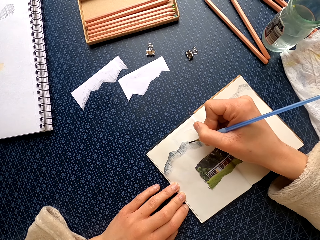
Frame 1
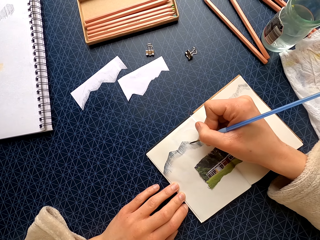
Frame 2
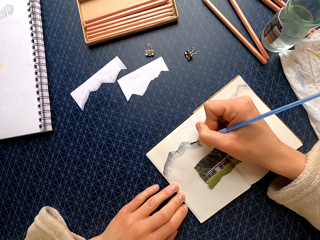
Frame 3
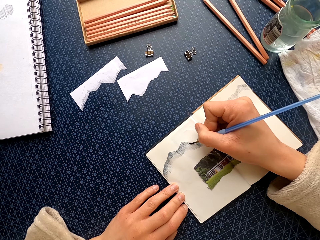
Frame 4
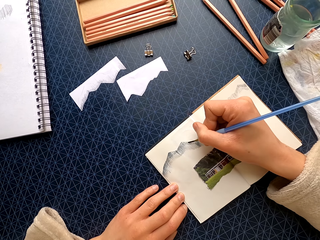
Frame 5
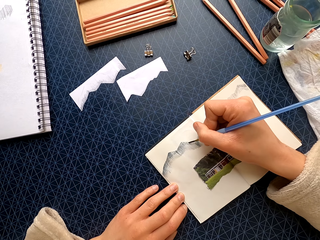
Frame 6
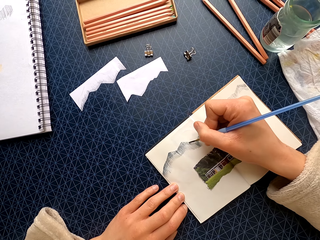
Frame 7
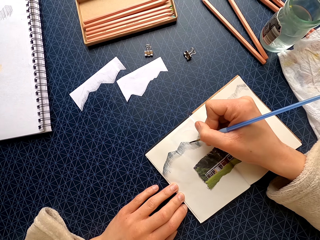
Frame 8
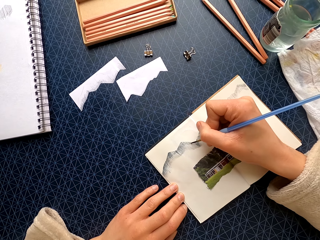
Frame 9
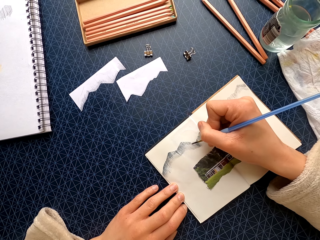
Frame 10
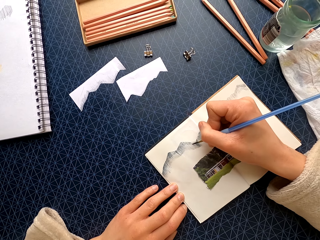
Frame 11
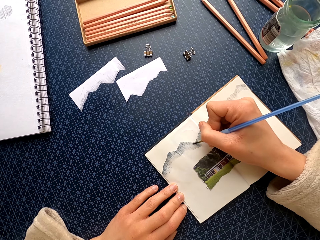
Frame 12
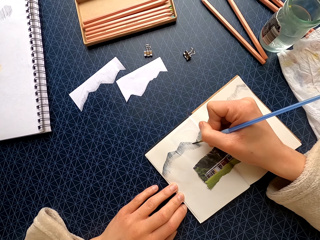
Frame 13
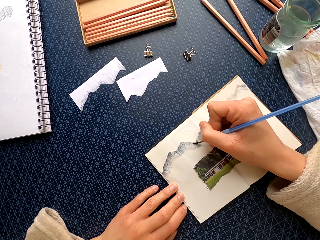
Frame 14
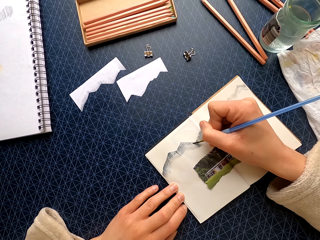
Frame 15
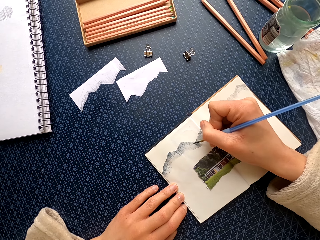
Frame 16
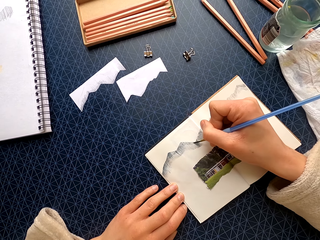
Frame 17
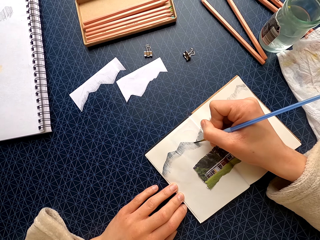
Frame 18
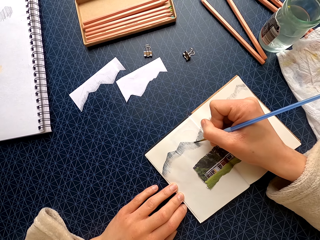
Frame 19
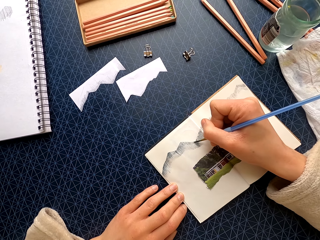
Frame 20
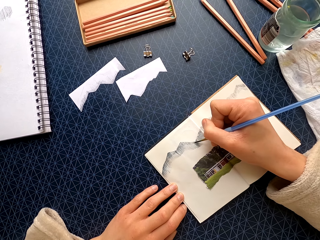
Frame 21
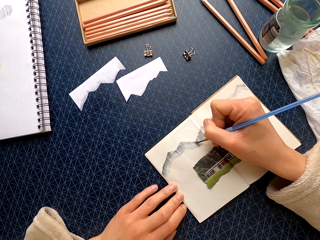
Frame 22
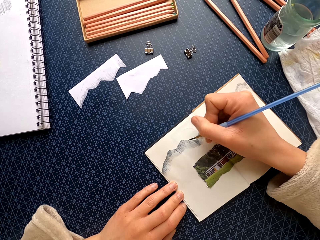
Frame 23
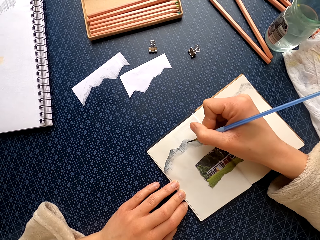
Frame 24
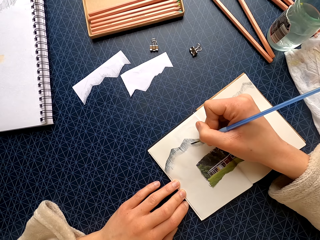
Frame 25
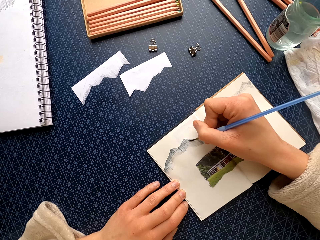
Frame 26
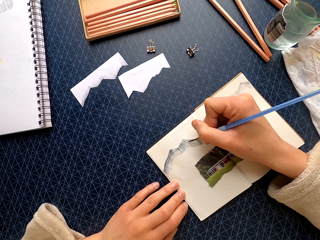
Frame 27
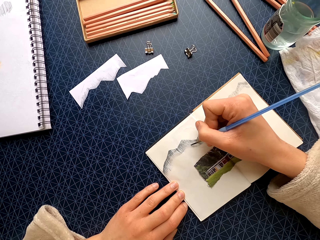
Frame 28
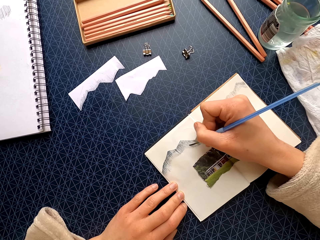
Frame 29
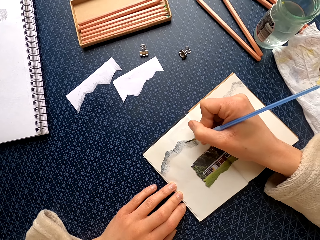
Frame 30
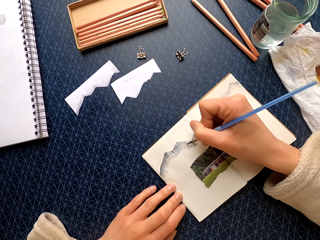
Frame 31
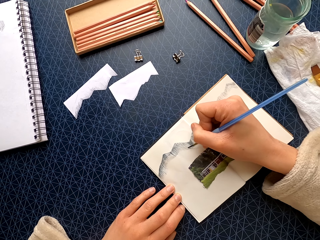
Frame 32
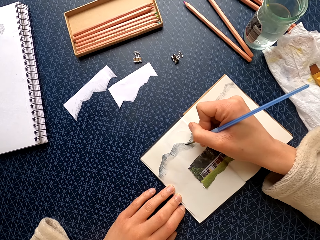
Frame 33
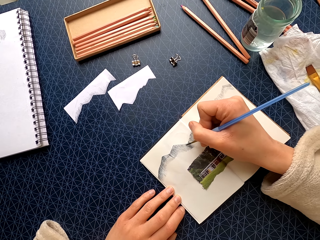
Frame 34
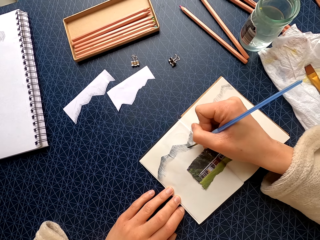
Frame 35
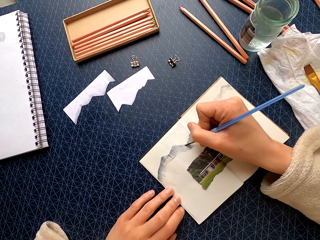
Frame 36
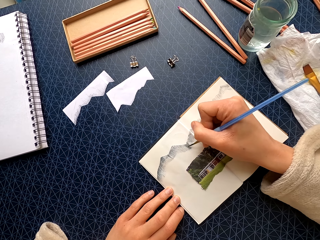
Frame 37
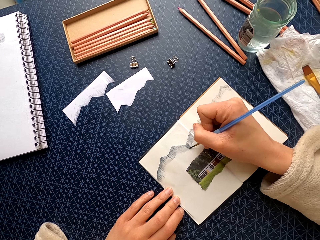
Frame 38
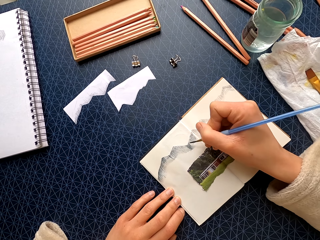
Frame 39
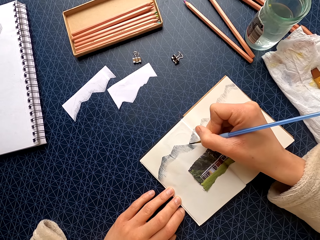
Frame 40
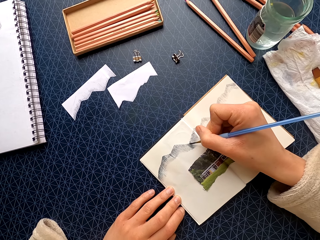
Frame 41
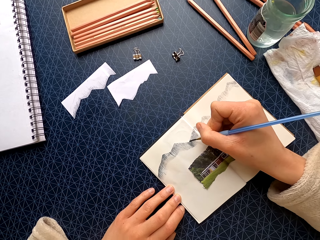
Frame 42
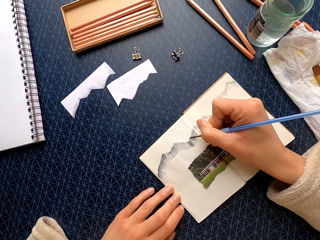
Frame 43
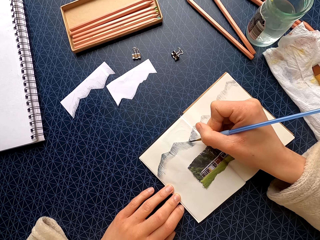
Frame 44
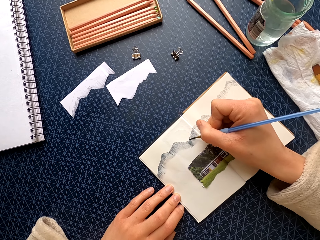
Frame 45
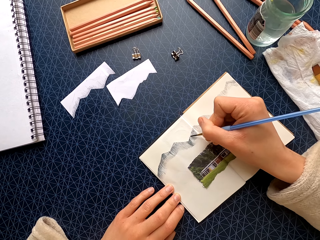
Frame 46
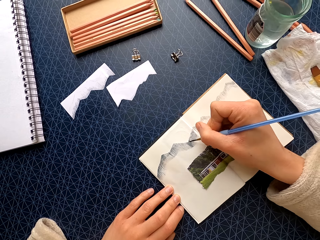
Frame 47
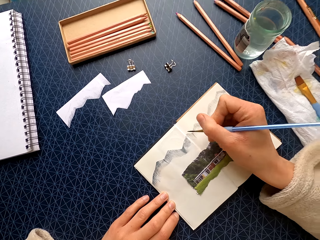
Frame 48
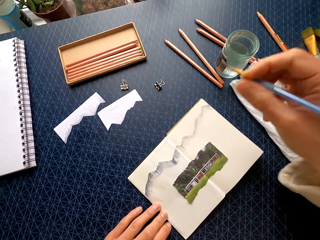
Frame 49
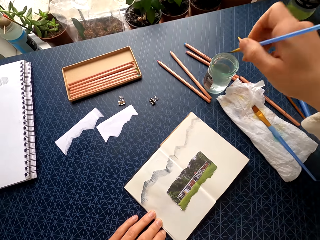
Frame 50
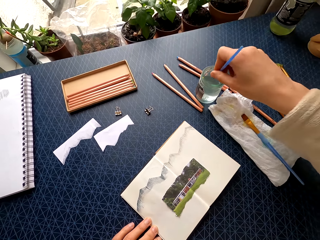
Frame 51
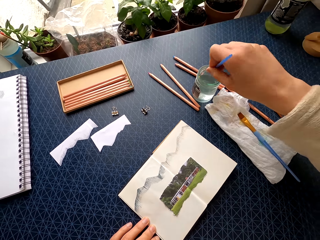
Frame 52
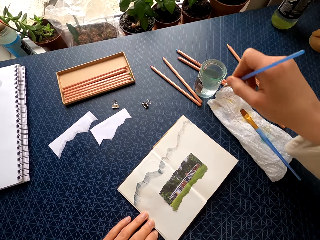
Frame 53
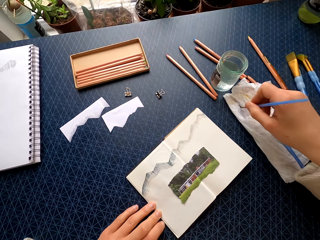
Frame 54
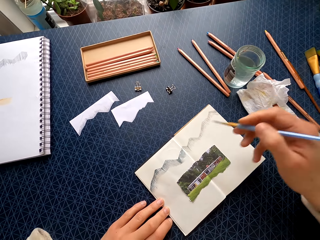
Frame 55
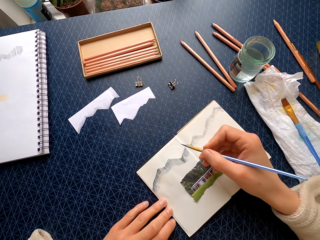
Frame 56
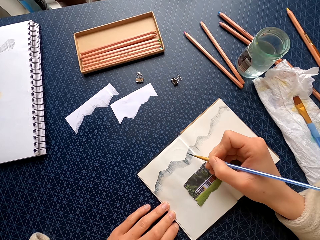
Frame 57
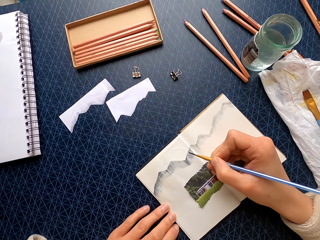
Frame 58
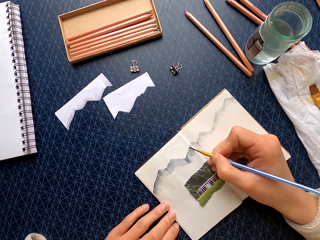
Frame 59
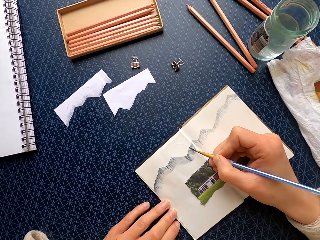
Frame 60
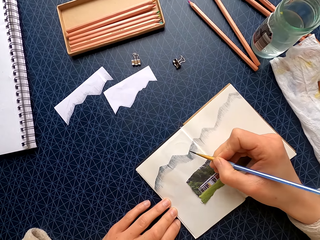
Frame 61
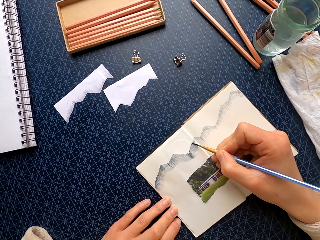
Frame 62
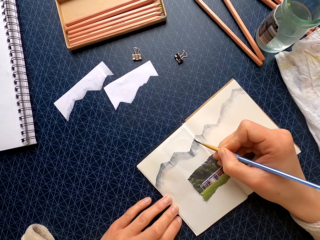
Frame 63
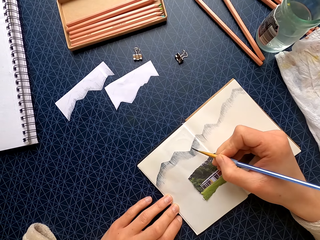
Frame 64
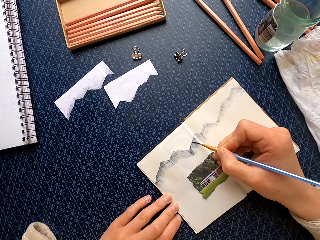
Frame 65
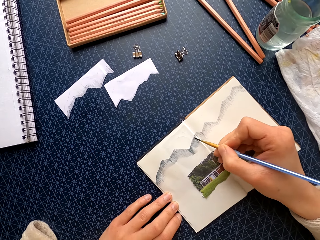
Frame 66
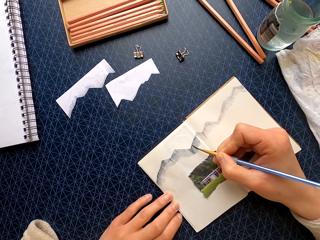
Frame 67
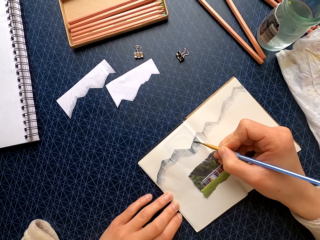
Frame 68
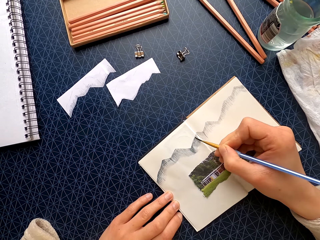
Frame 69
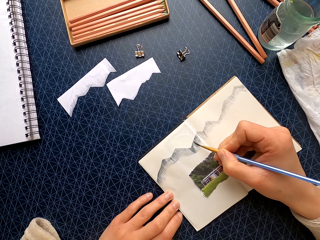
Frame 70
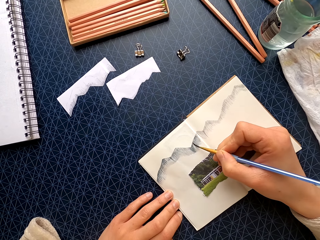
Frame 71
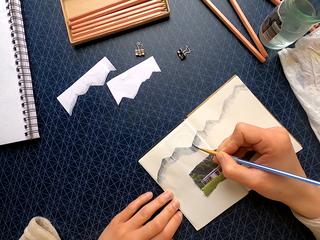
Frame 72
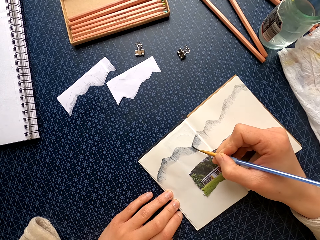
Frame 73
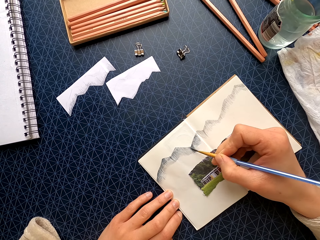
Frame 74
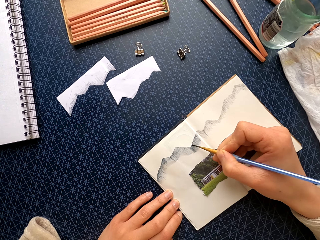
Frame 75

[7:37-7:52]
The camera wearer dips a paintbrush in water in the jar. They wipe the brush on the paper towel. They paint the book with the paintbrush.

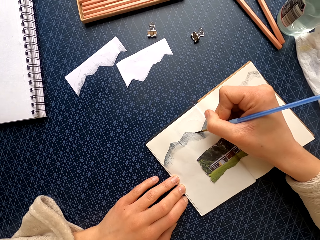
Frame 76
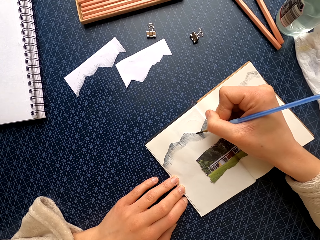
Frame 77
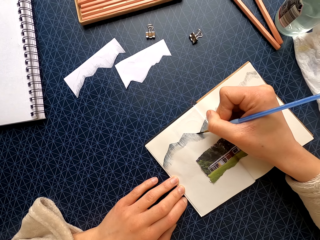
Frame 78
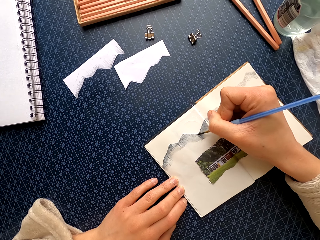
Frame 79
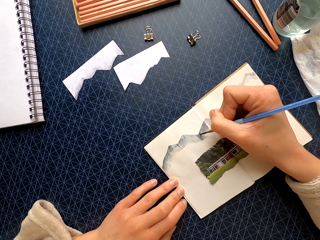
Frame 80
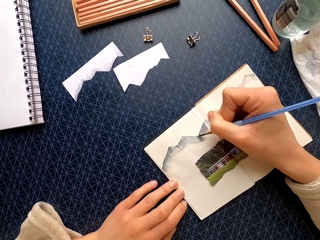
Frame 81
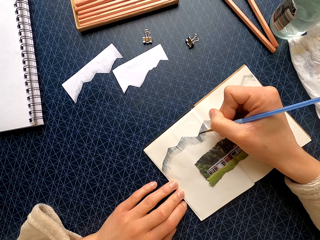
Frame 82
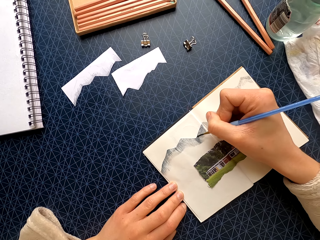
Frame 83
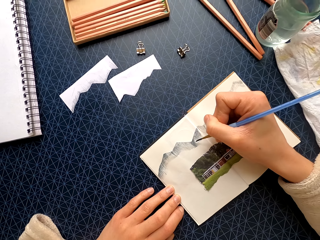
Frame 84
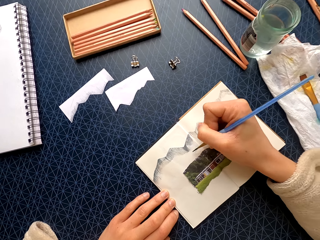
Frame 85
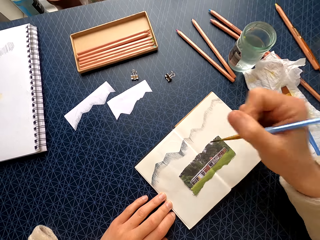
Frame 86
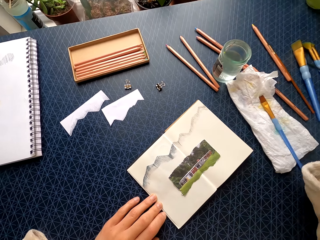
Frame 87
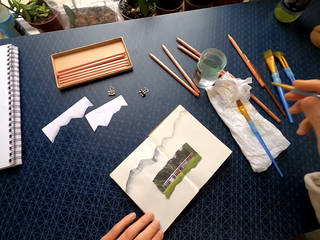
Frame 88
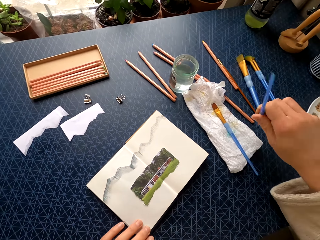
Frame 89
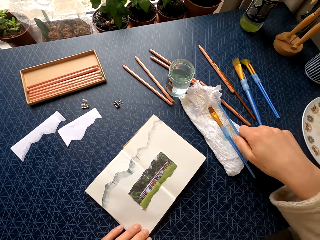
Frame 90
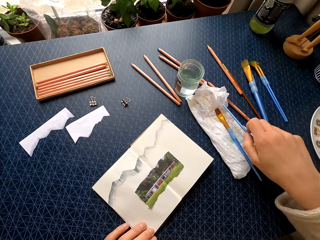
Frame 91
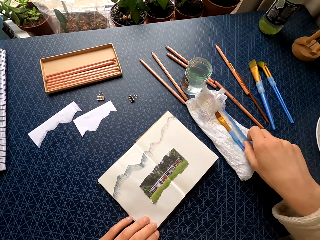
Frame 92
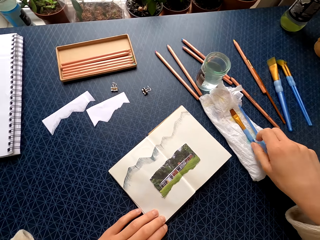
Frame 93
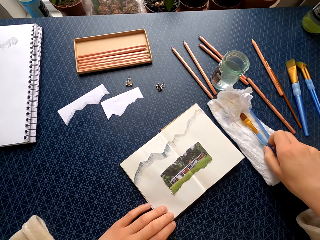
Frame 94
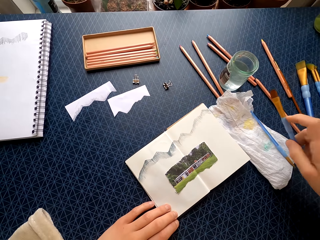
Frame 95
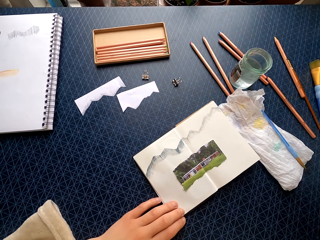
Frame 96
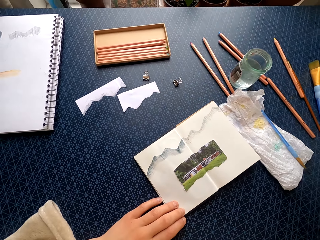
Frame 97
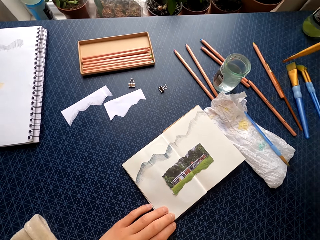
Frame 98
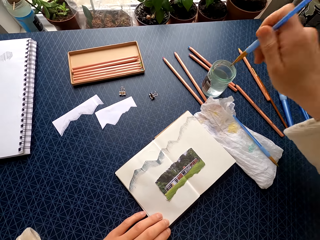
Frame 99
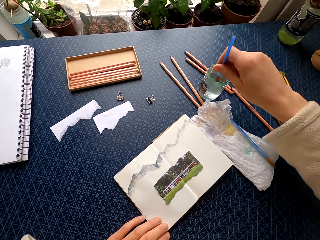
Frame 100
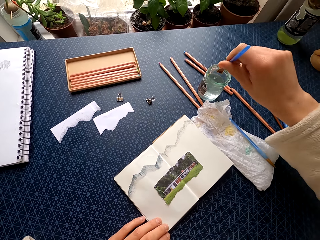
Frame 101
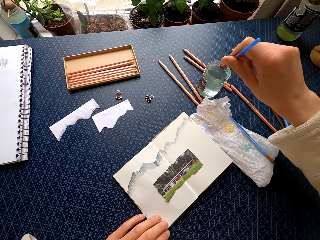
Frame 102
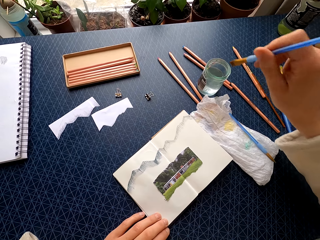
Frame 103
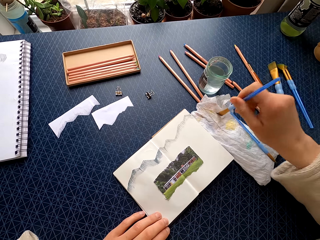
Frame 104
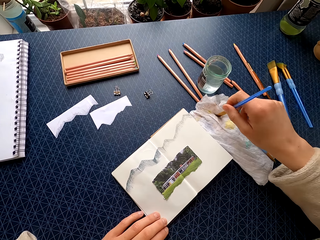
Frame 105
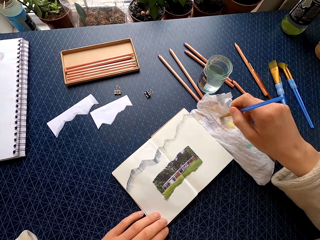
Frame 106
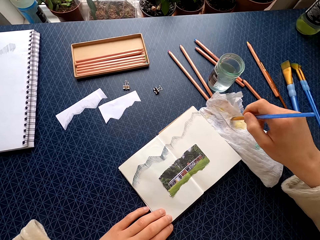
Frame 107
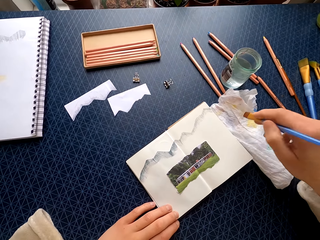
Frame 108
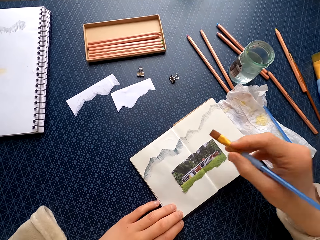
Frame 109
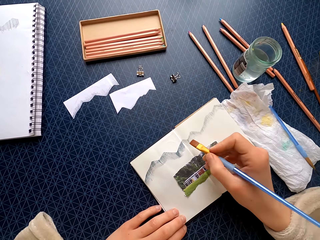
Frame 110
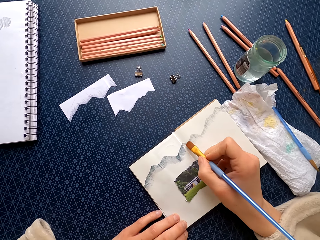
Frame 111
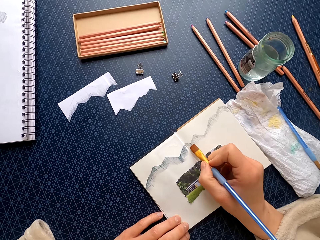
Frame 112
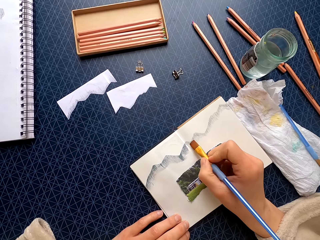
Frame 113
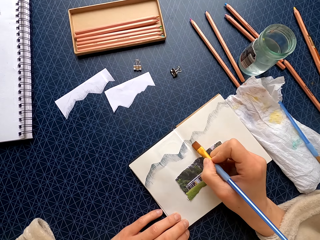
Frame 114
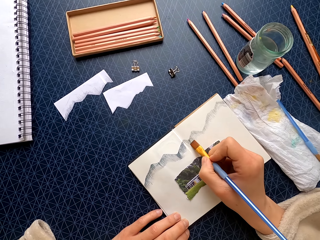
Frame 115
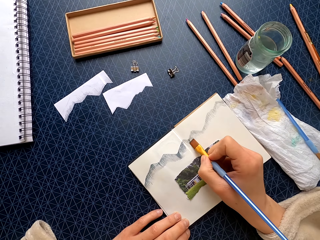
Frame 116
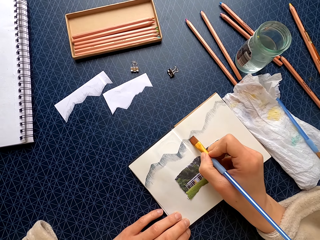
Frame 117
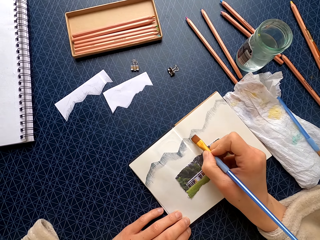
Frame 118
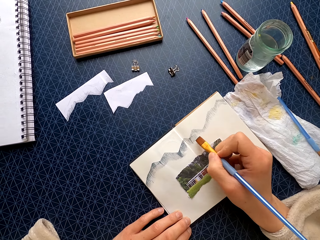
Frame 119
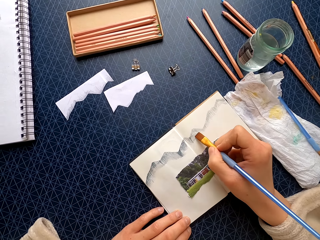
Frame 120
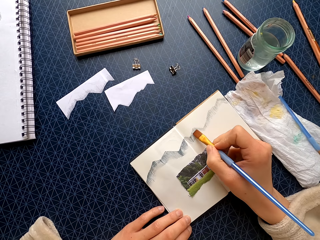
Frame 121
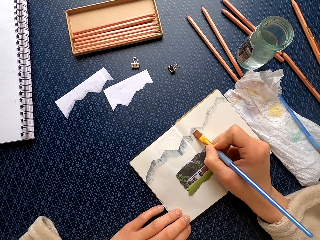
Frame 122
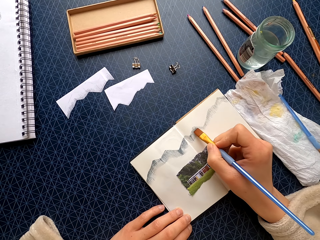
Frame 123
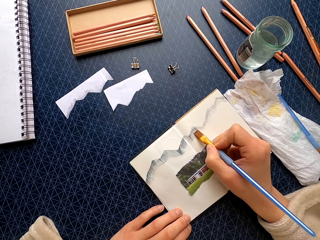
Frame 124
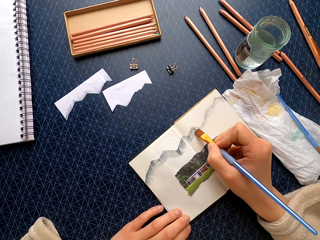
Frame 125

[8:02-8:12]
The camera wearer places the brush on the paper towel. They pick up the paintbrush on the paper towel. They dip the paintbrush in water in the jar. They wipe the brush on the paper towel. They paint the book with the paintbrush.
